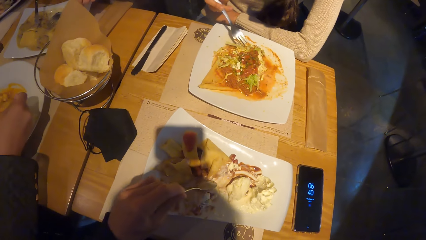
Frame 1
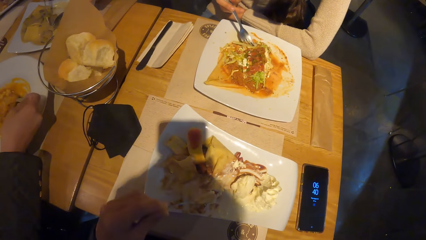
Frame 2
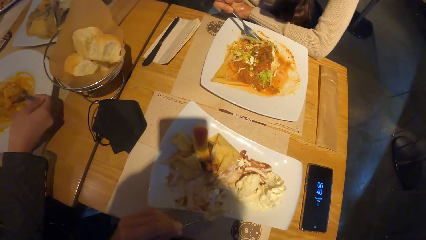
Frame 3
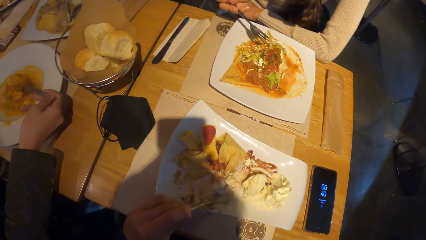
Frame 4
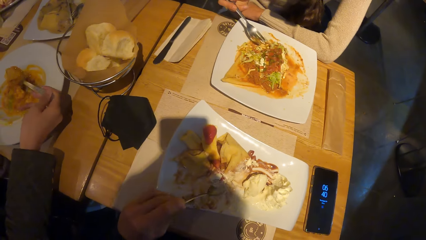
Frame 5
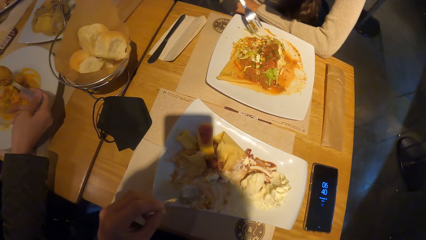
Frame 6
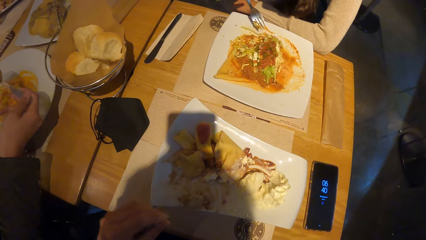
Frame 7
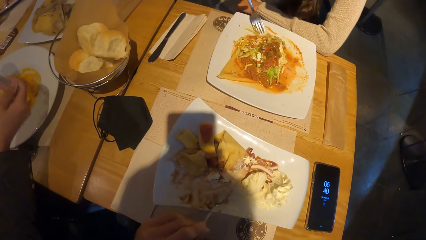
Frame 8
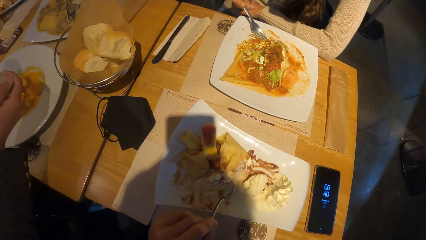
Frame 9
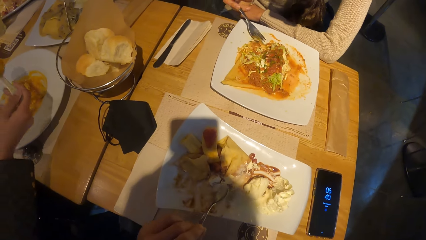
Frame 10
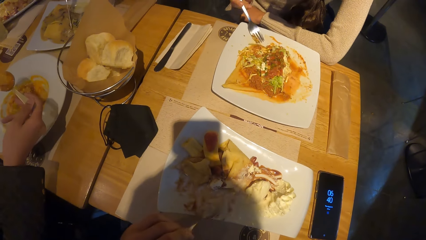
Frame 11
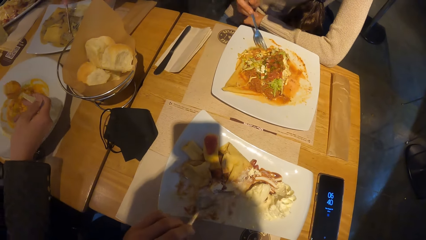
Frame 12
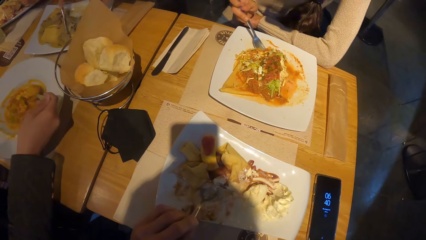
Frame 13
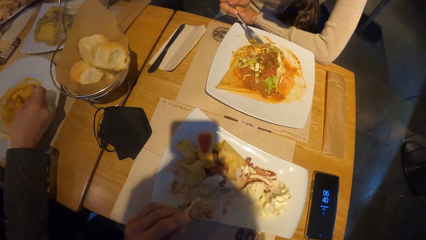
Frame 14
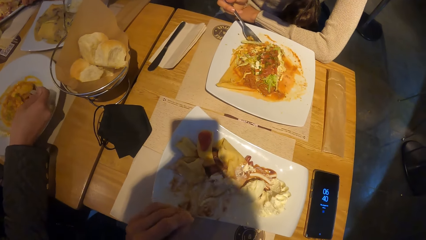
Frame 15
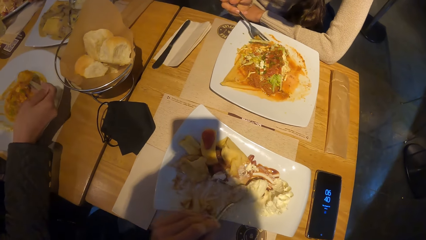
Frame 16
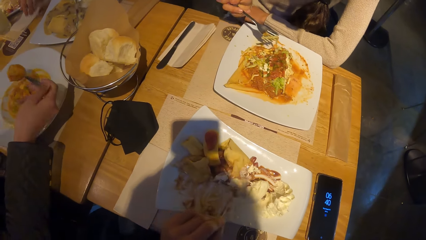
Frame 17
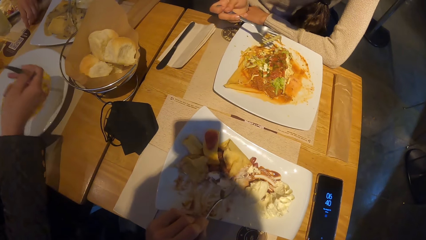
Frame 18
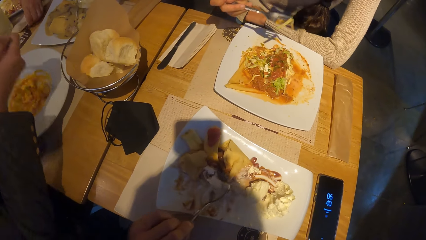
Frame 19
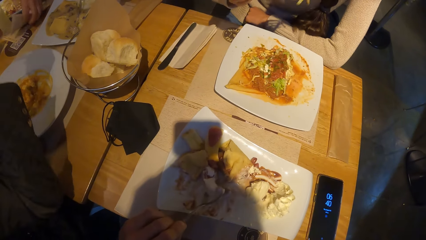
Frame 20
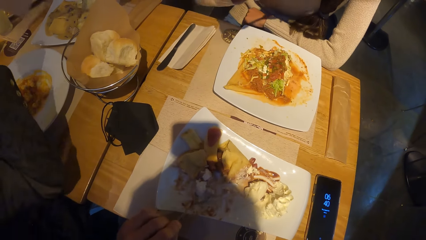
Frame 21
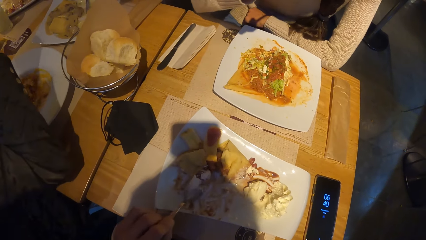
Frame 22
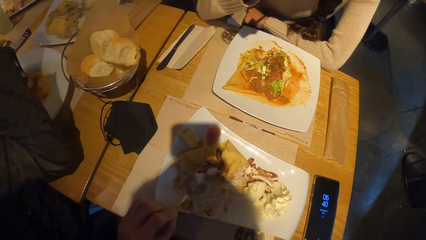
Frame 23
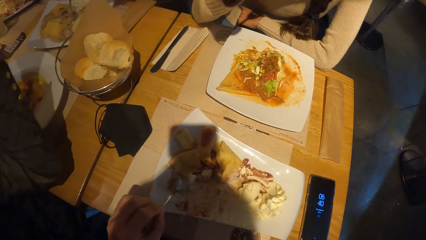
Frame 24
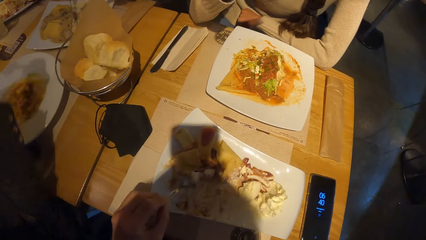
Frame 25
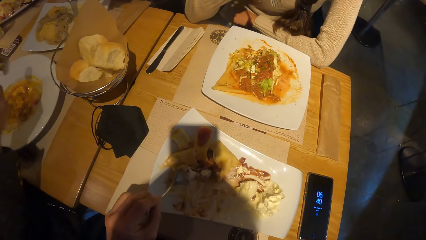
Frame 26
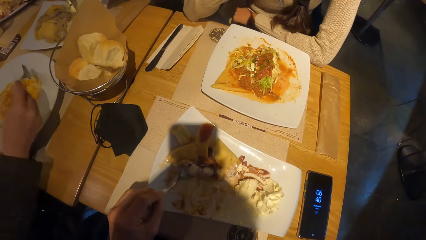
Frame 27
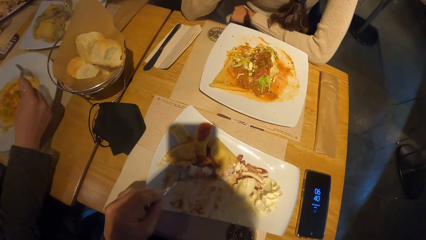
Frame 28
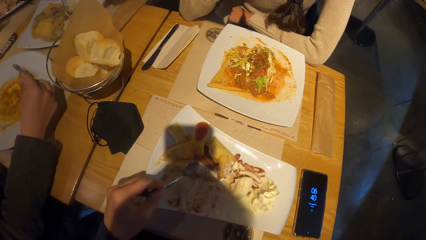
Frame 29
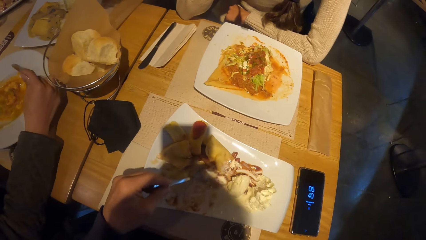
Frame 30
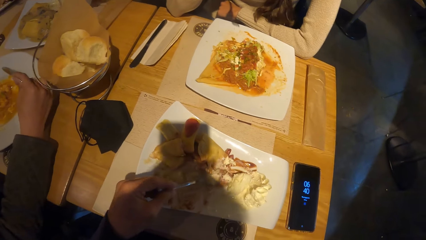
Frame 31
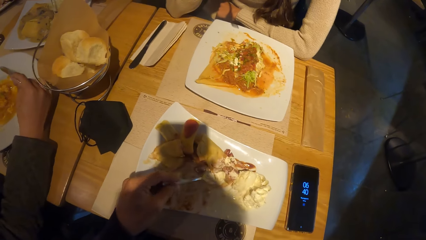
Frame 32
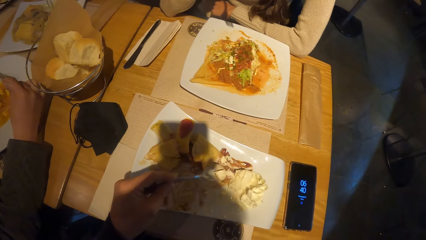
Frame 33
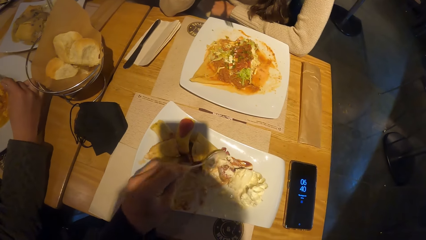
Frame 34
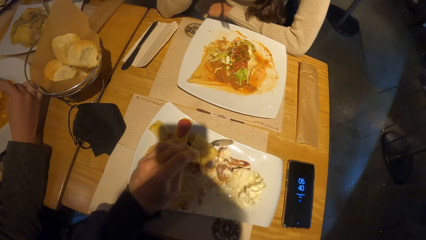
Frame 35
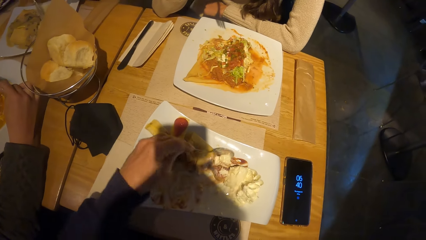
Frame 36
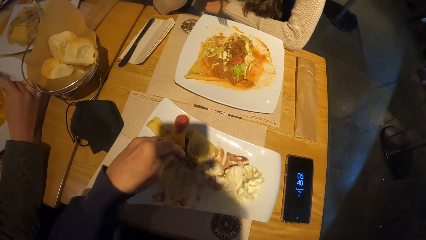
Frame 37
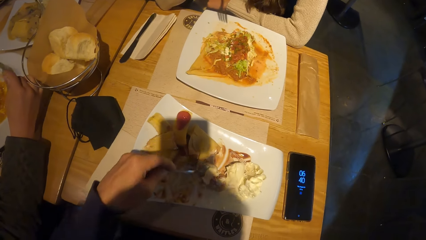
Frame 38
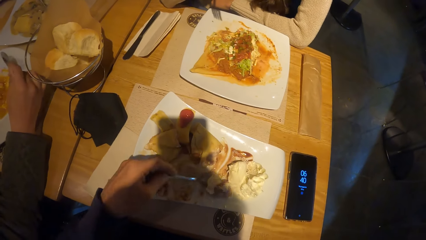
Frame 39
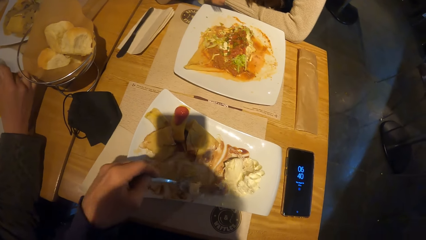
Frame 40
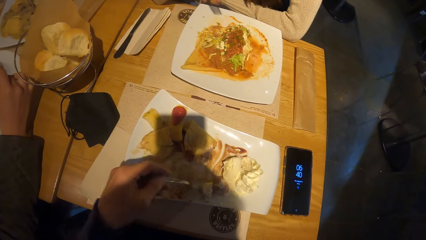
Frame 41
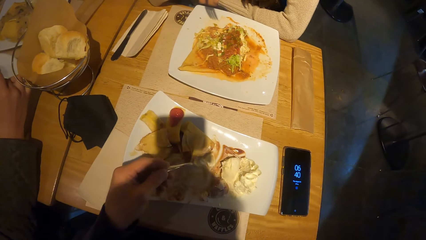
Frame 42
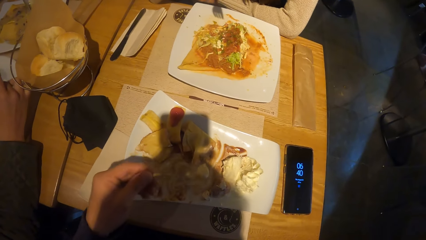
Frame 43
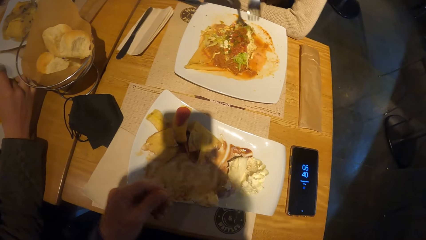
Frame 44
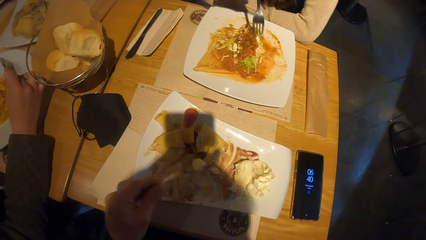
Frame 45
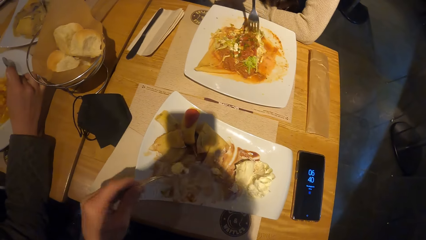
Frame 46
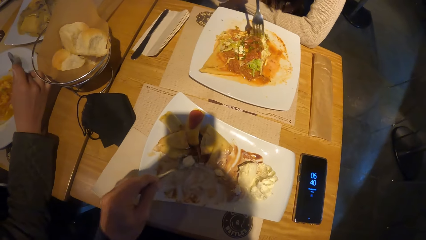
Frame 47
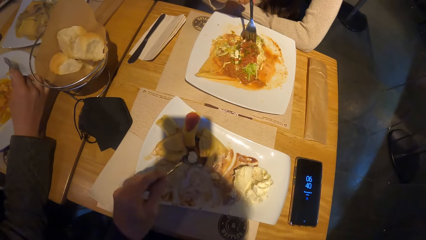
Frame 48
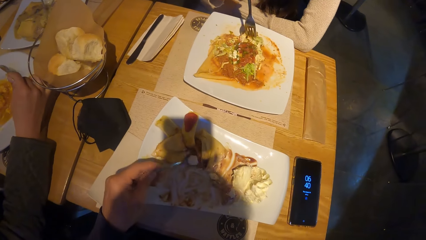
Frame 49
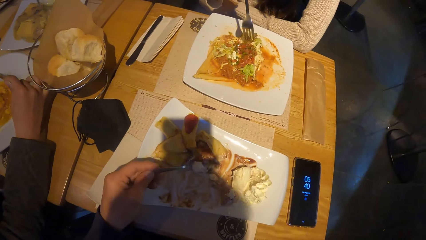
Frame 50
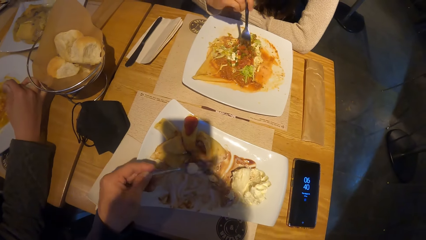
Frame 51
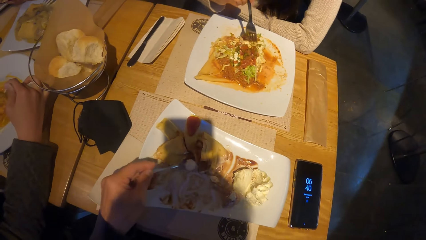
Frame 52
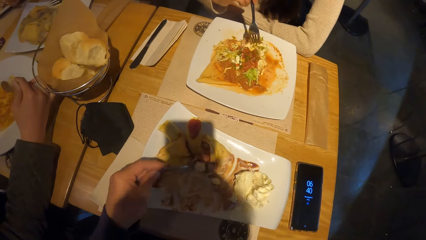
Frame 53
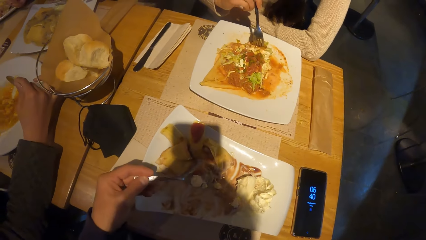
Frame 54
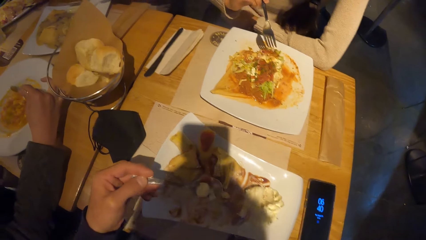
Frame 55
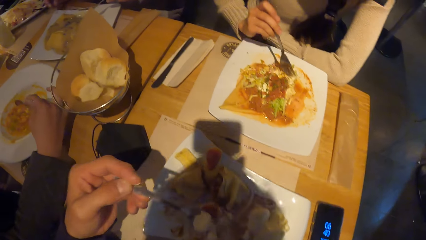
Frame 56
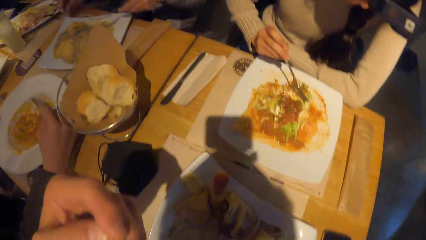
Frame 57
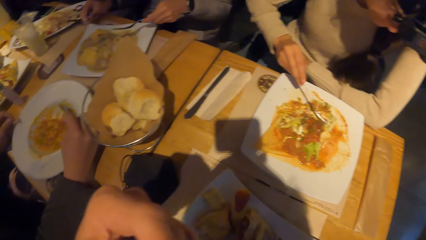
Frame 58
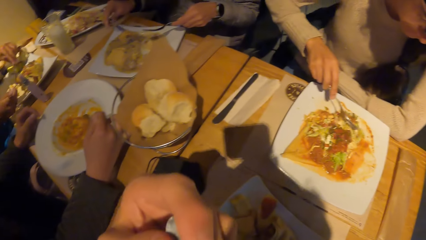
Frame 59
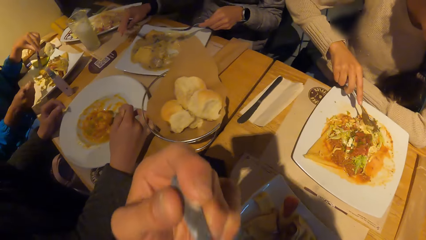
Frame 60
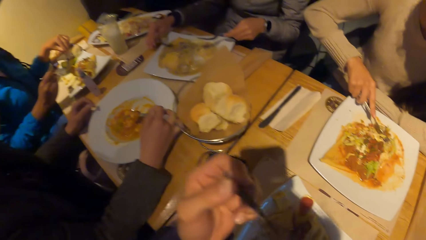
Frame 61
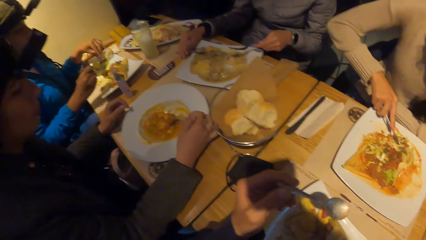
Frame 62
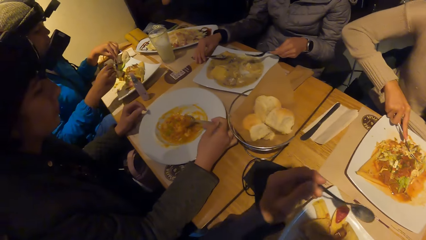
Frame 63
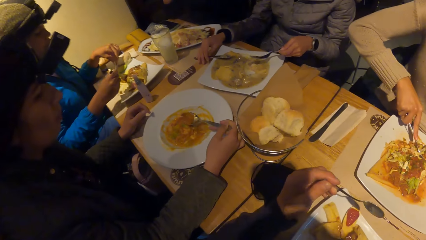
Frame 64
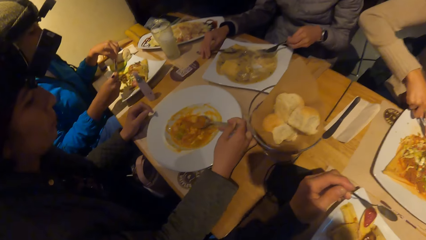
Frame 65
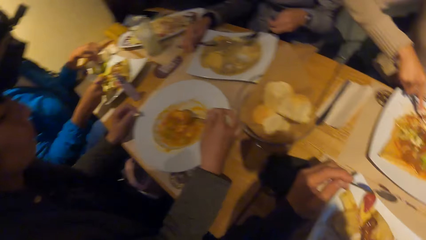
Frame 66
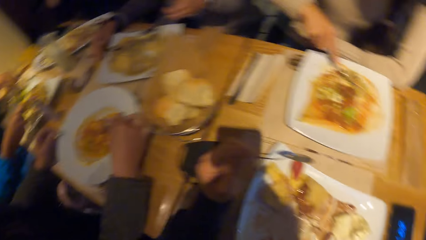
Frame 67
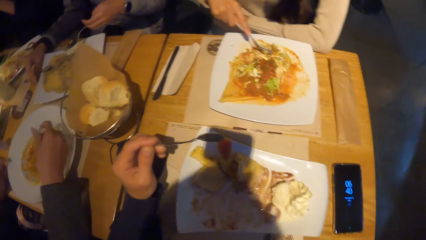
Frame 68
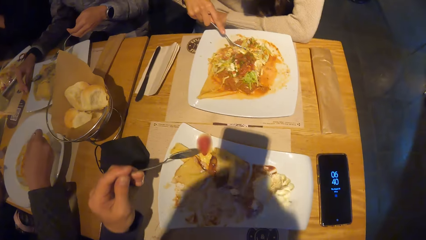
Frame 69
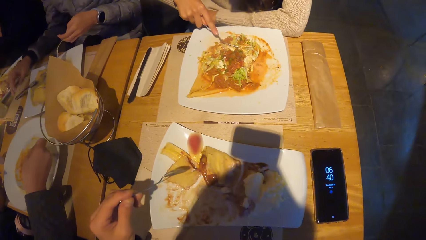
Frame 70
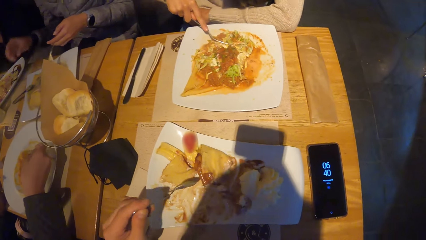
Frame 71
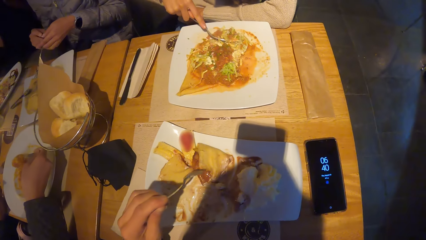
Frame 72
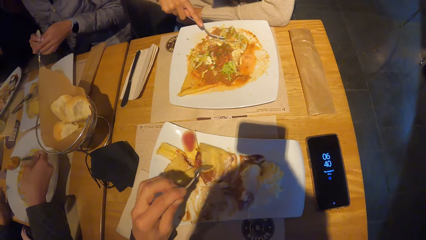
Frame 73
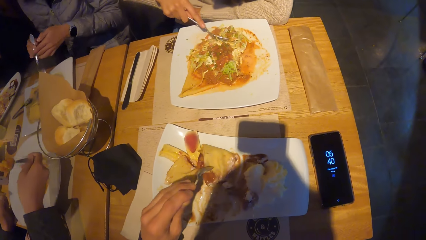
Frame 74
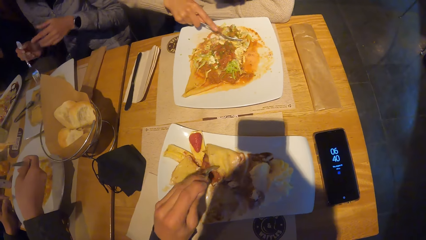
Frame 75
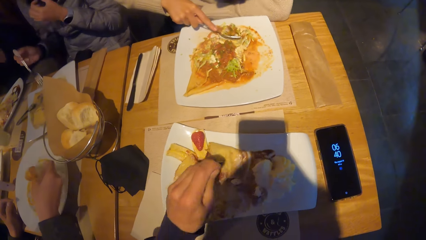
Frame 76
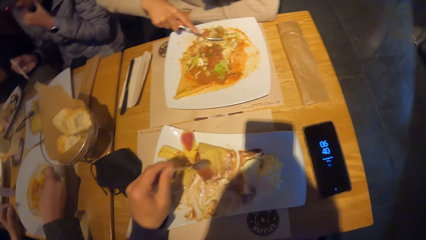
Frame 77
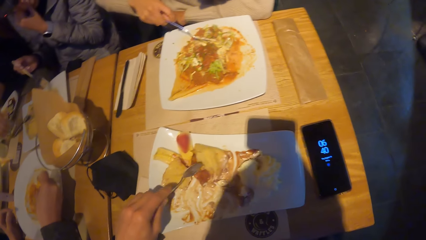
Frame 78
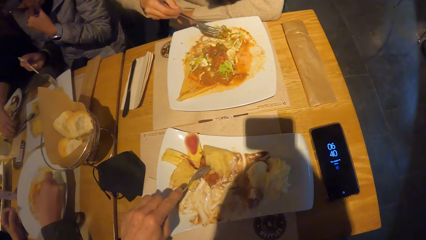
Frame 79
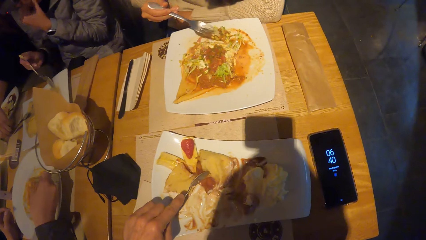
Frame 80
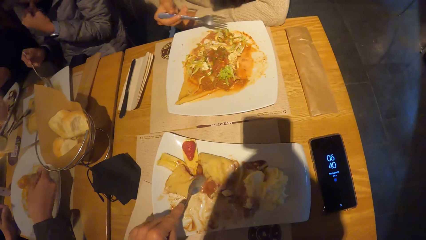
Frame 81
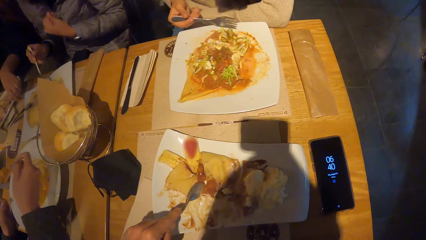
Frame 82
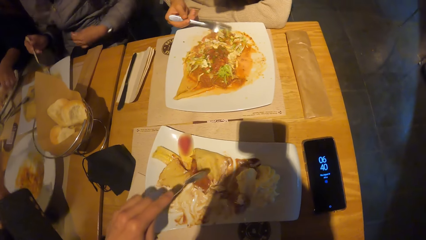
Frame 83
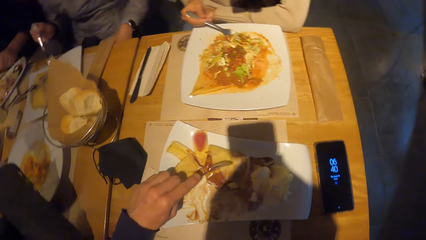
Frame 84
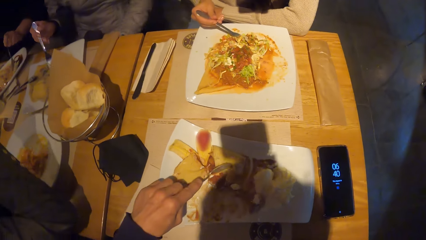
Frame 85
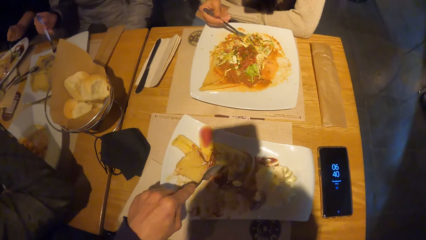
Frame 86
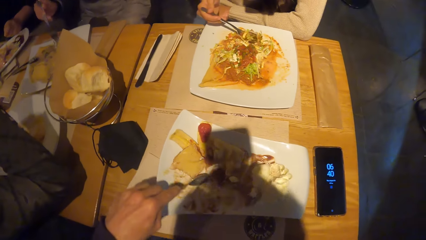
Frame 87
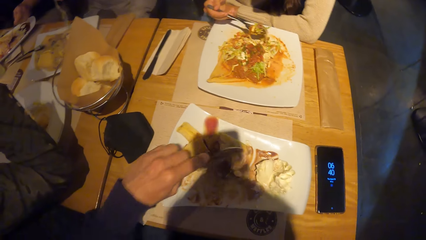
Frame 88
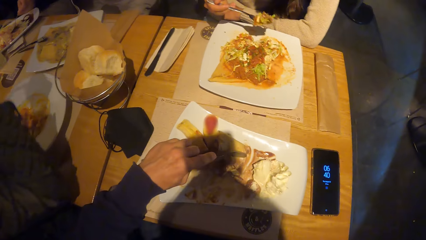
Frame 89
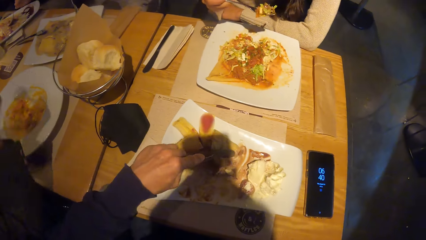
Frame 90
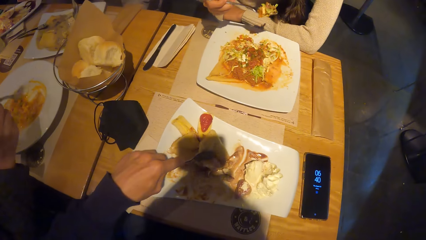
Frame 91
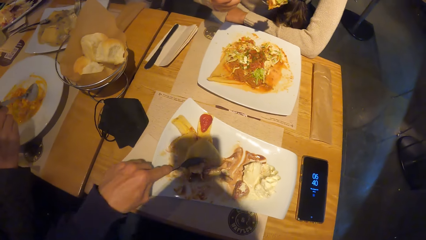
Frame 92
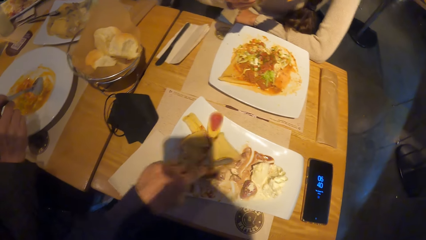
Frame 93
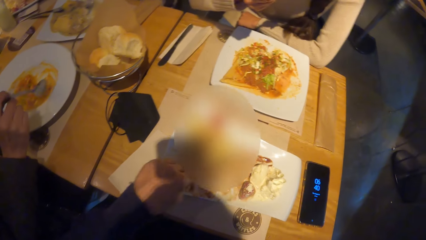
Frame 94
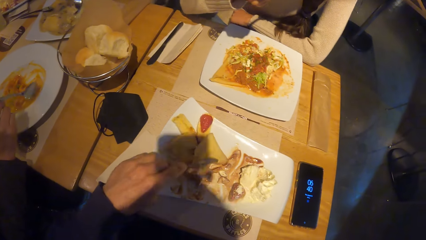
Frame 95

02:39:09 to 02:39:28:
The camera wearer looks at the bread on the serviettes. They look at the spoon of food of a person in the right hand. They look at the food of another person. They scoop the food with the spoon. They put a spoon of food in the mouth. A woman touches her nose with her left hand. The camera wearer cuts the food with the spoon in the left hand.
